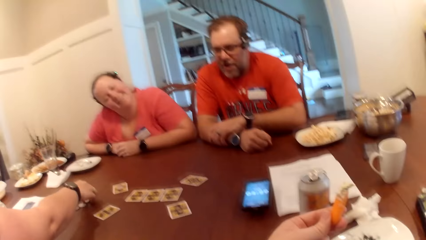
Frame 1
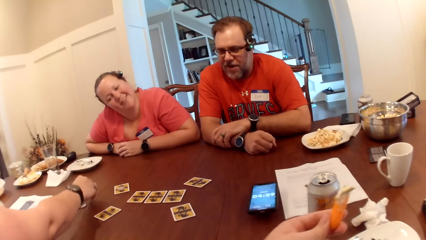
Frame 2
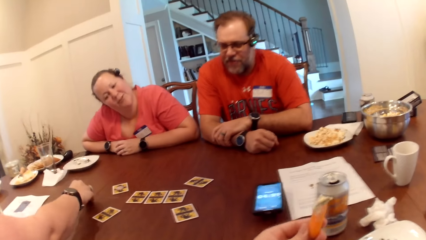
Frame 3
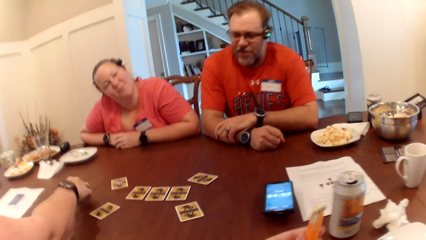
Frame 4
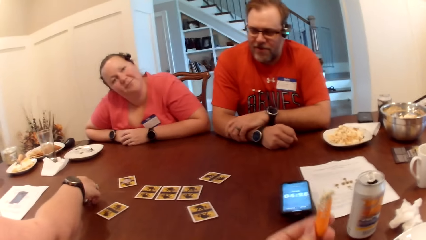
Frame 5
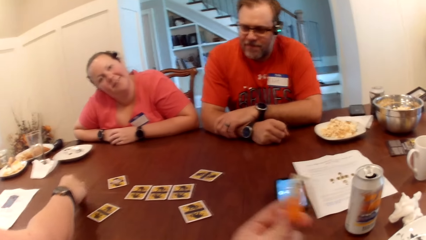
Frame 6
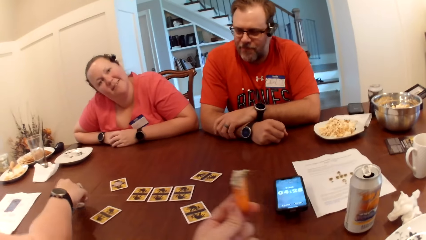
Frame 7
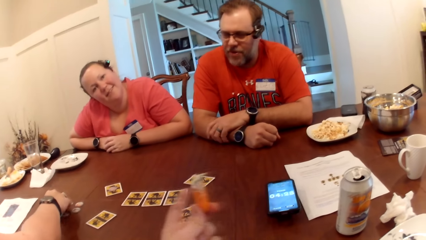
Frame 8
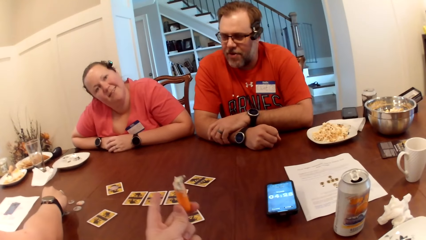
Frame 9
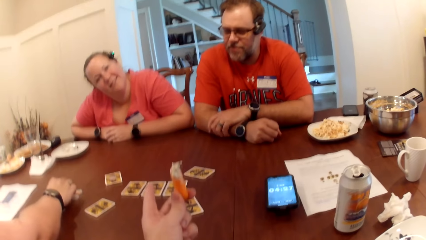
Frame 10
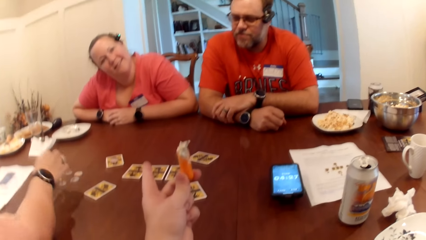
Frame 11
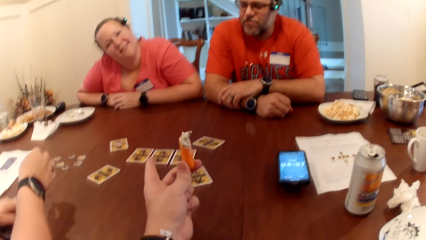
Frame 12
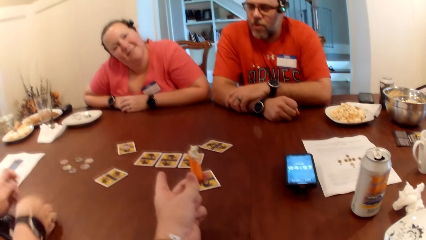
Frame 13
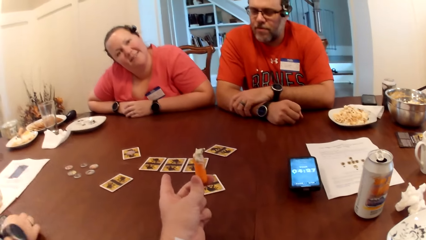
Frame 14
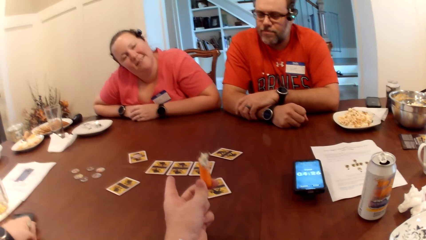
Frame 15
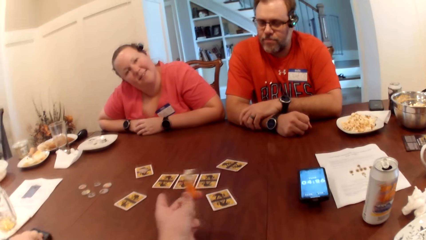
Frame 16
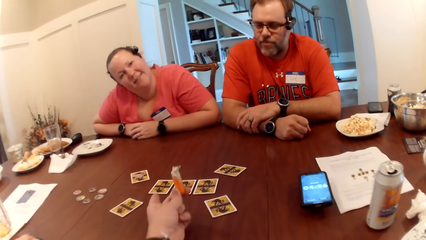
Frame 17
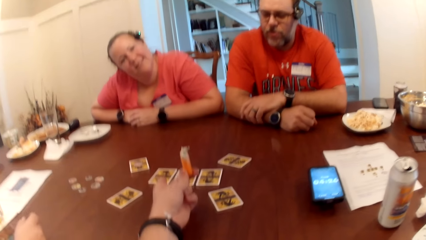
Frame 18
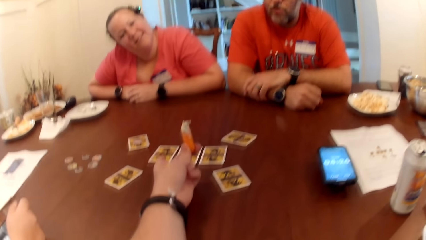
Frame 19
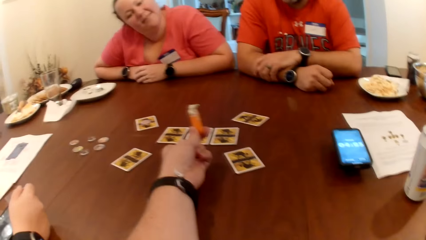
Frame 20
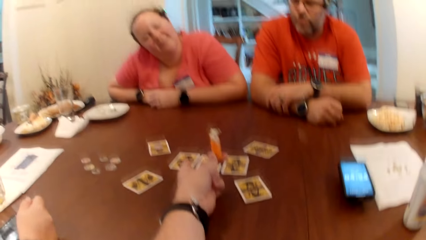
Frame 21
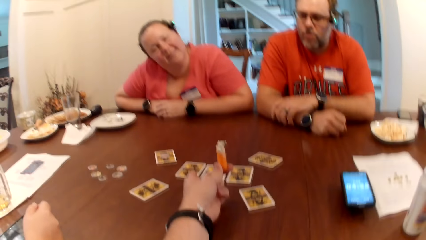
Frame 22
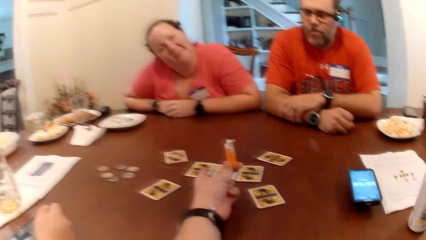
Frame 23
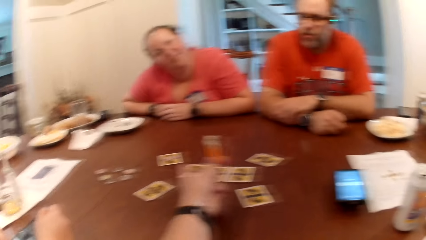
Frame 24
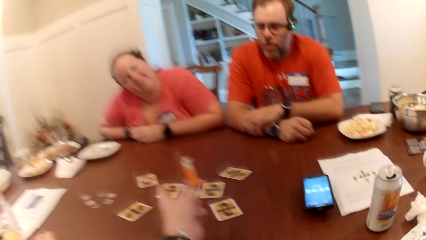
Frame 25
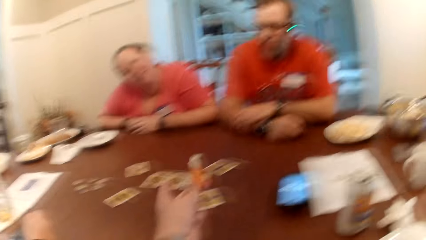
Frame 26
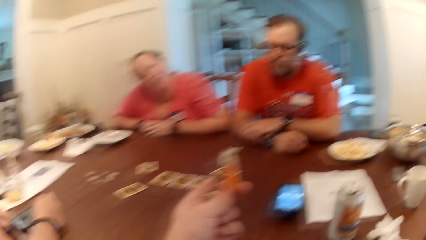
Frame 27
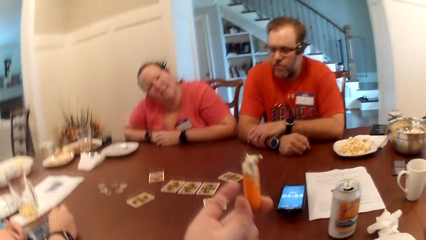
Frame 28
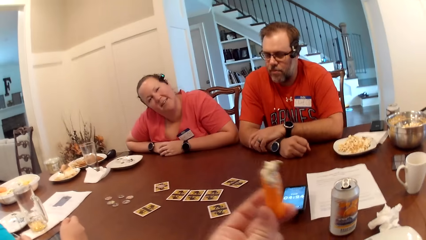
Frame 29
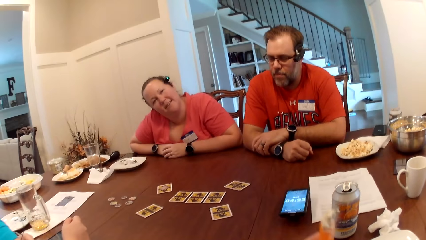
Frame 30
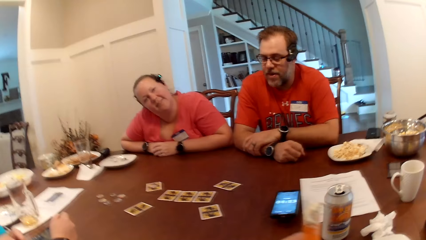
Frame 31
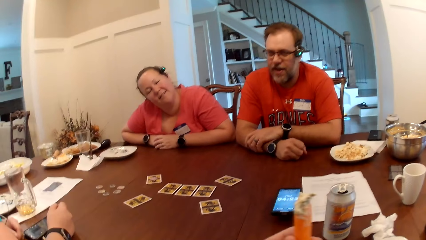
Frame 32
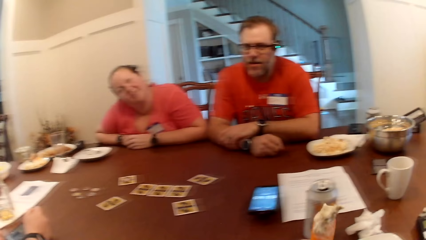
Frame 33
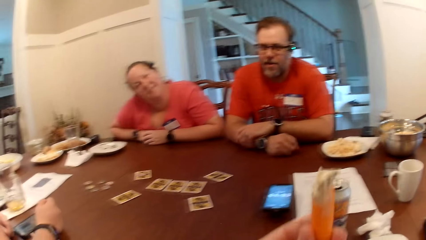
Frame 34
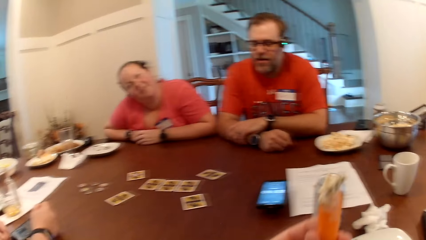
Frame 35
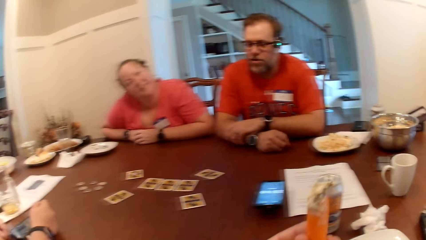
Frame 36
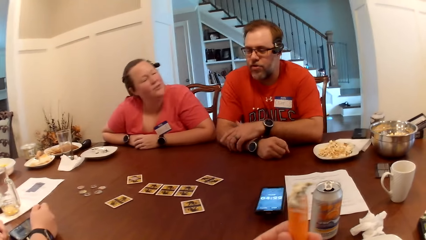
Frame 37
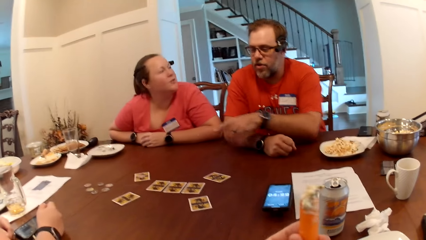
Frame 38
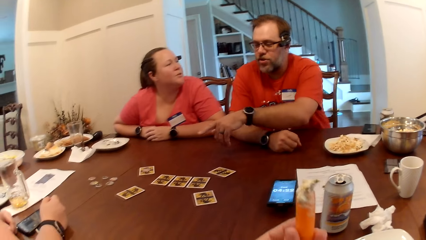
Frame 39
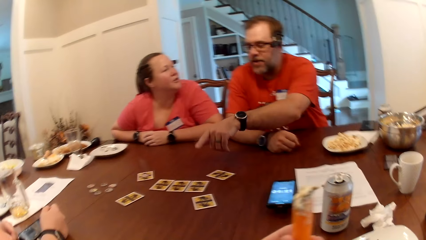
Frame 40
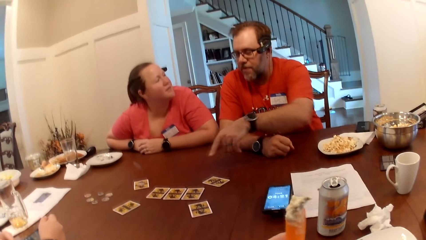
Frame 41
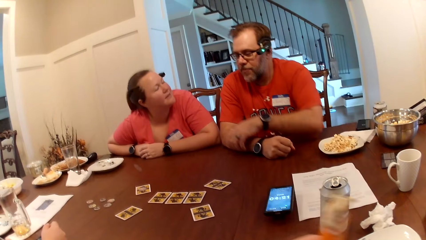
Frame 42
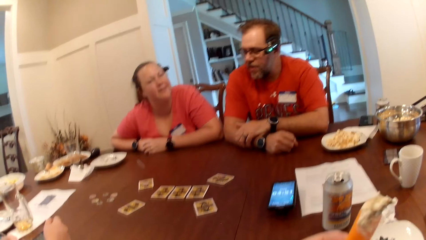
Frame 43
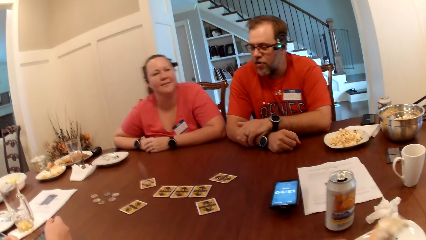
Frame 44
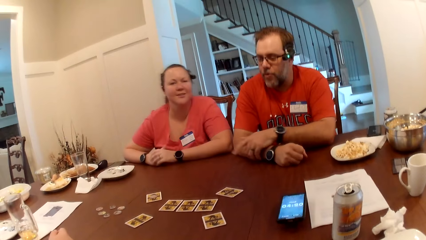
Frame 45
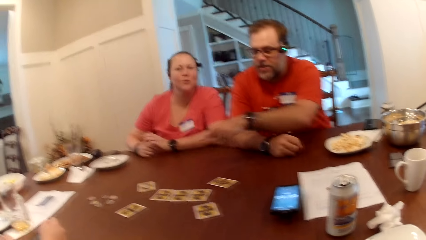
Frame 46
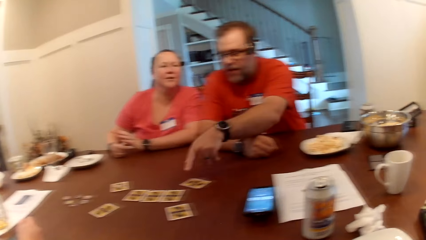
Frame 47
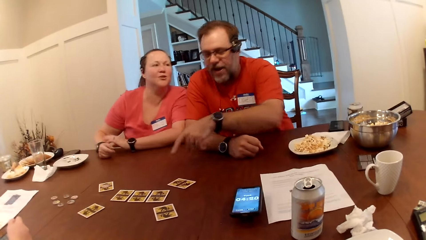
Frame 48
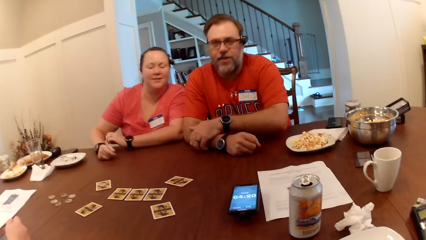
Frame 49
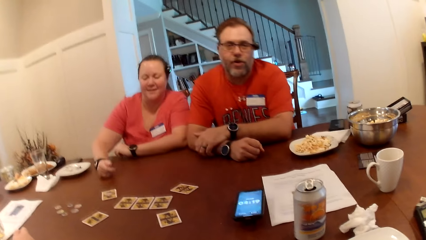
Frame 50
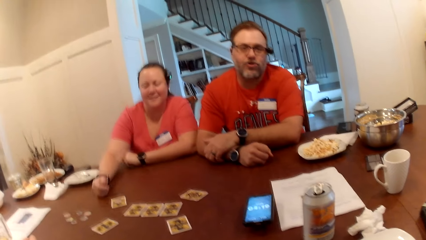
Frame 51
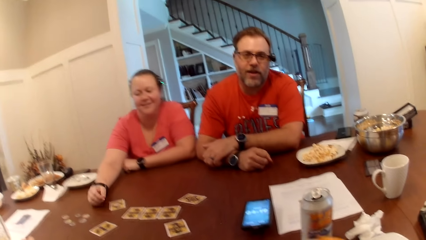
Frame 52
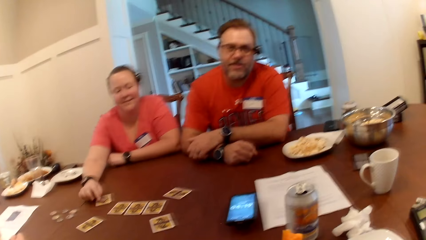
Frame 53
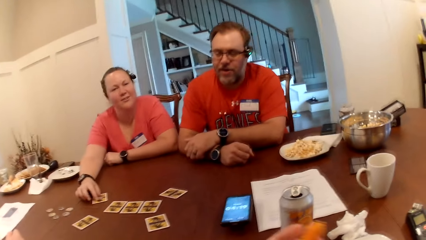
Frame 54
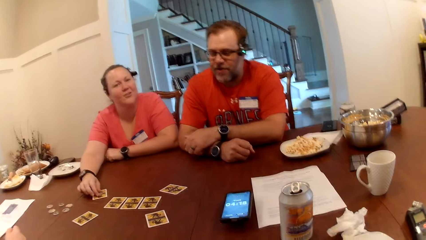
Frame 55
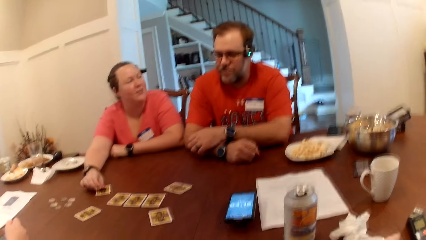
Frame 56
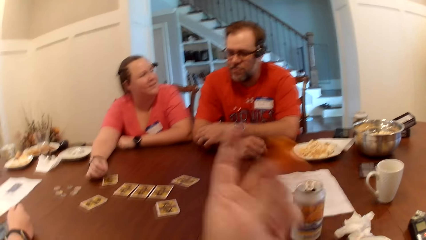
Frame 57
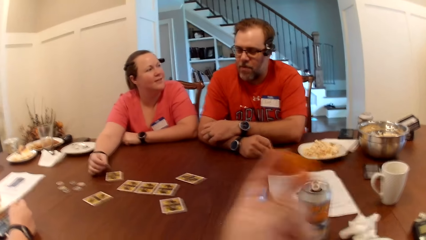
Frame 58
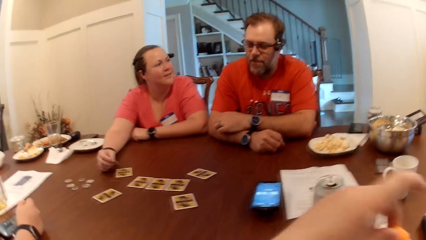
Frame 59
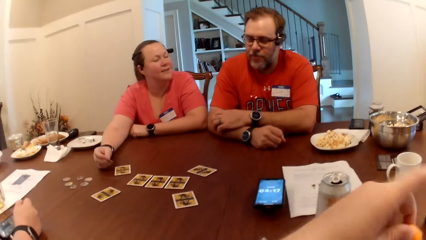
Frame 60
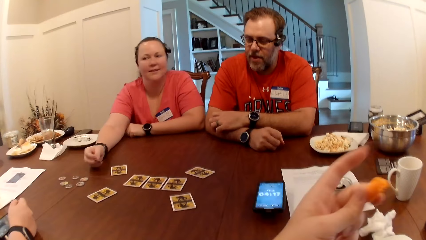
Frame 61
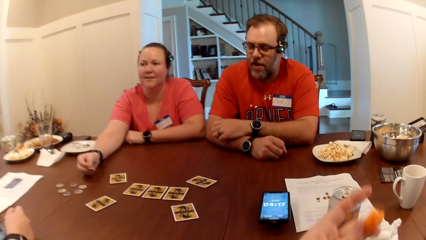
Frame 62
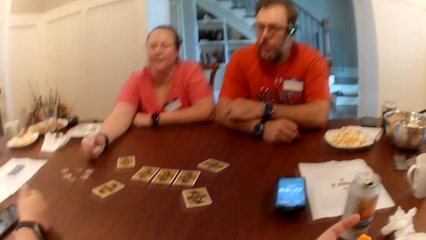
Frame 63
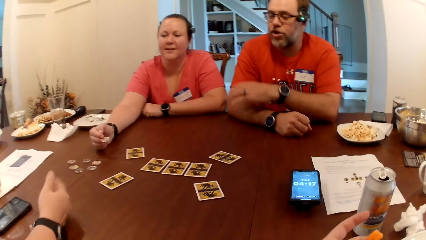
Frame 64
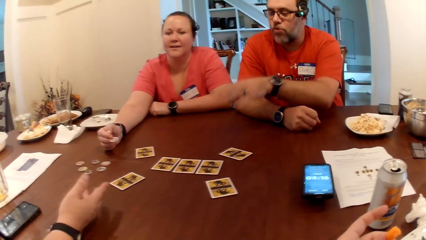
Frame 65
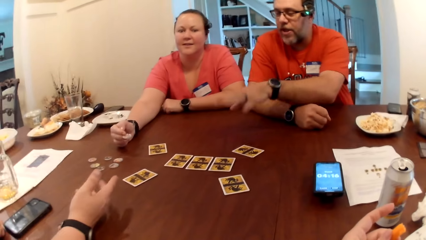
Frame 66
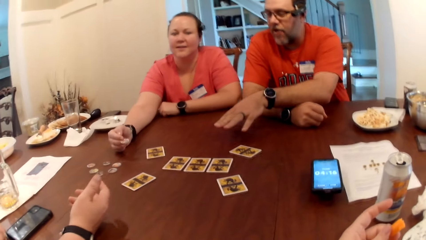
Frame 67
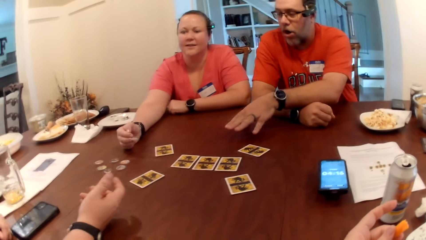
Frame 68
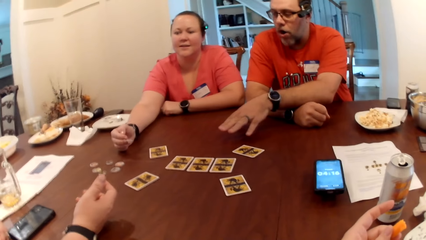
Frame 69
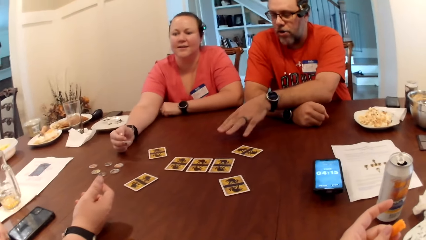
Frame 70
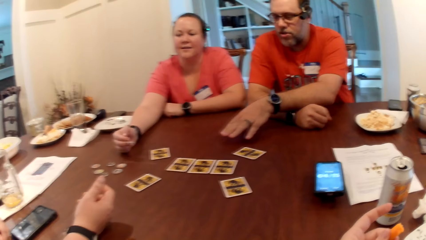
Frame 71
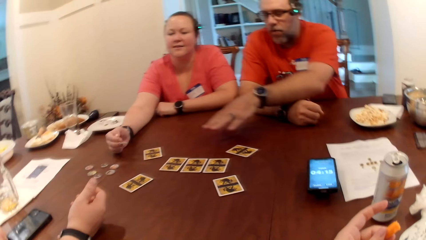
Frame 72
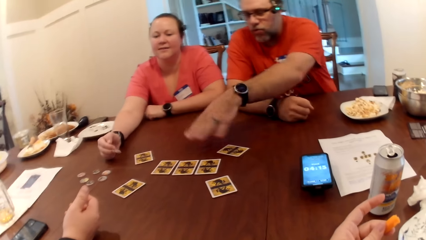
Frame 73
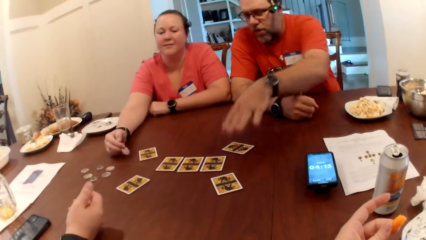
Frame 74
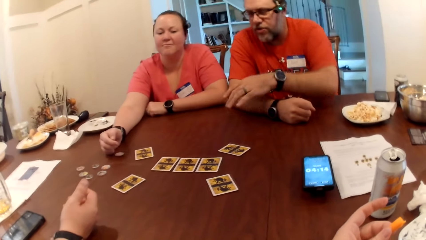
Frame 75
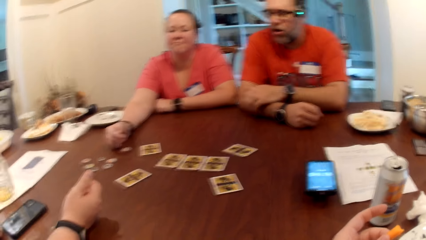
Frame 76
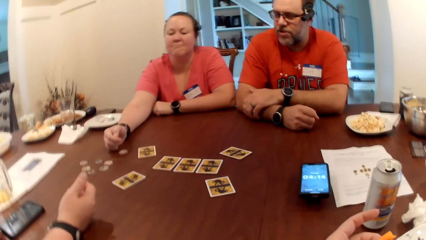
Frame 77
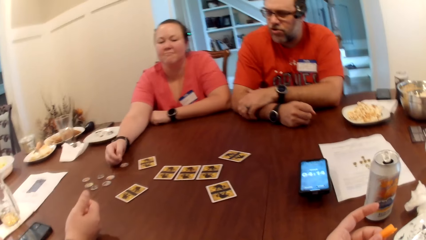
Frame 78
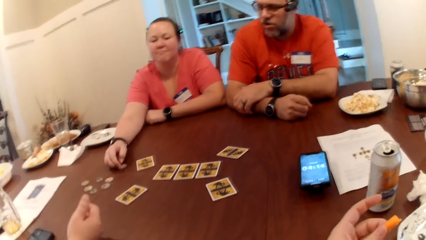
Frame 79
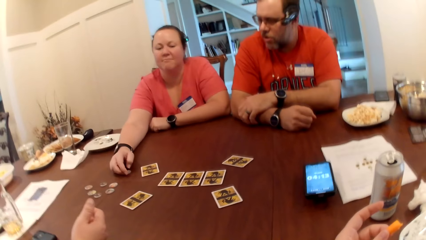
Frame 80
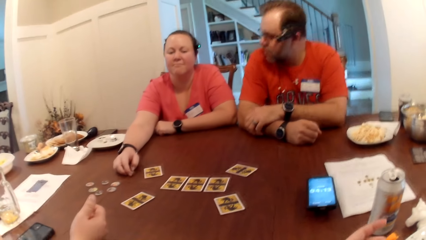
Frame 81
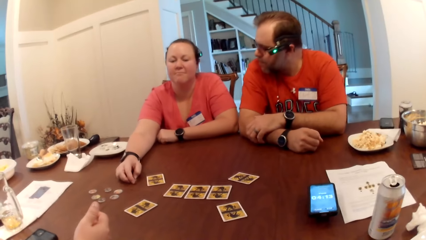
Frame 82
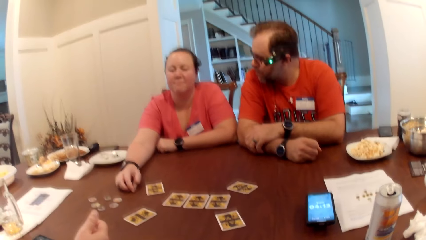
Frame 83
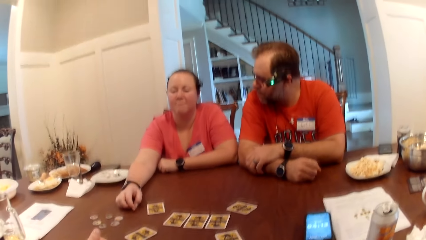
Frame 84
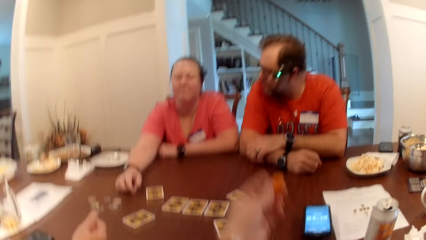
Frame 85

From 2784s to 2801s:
The camera wearer converses. A woman adjusts a phone on the table with her right hand. The camera wearer points at a card. He holds the card. Another woman interacts with a man. The camera wearer eats the carrot with his left hand. The man converses. The other woman picks the token on the table with her right hand. She touches the card. She drops the token on the table with her right hand.
